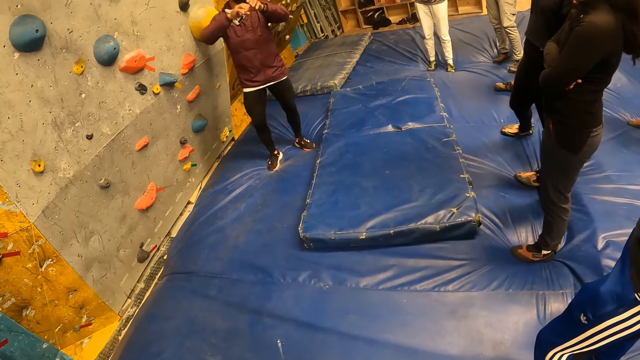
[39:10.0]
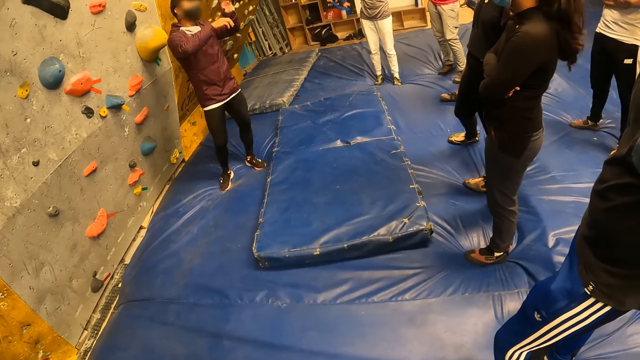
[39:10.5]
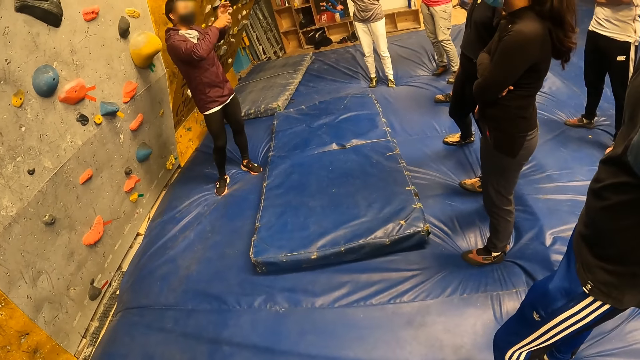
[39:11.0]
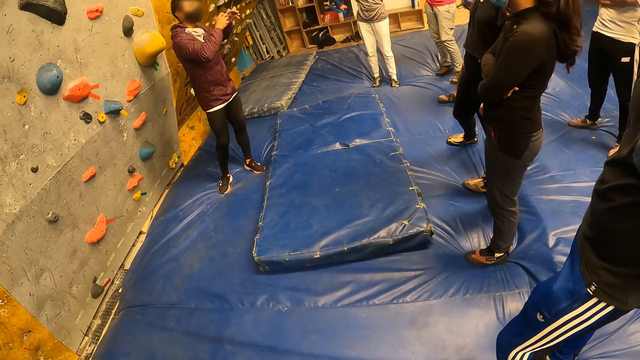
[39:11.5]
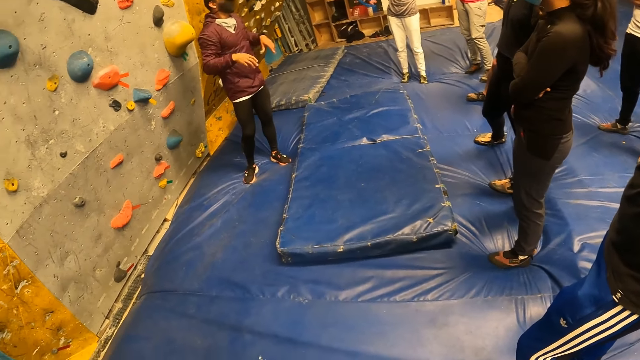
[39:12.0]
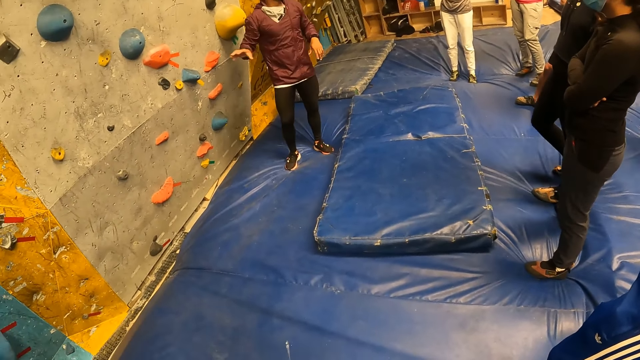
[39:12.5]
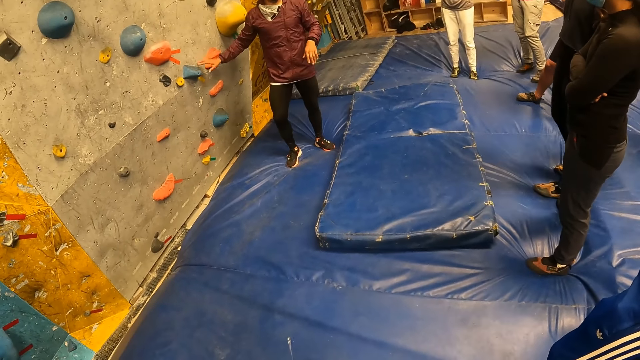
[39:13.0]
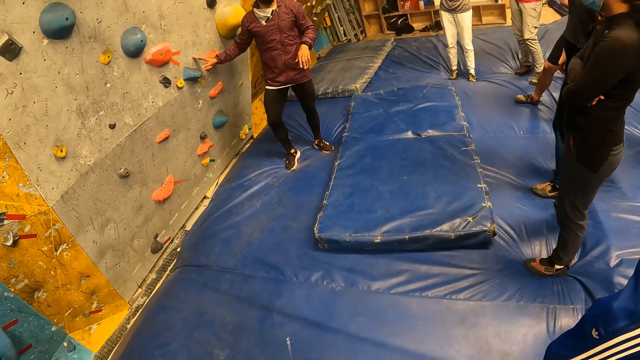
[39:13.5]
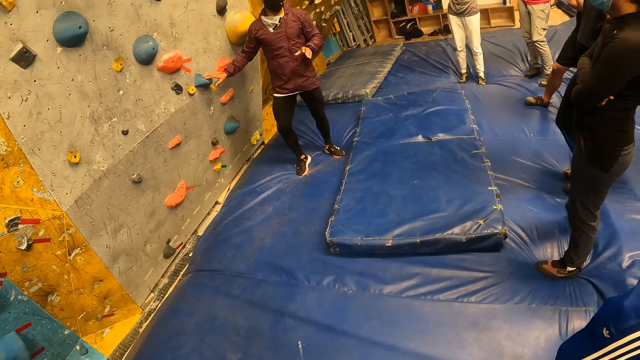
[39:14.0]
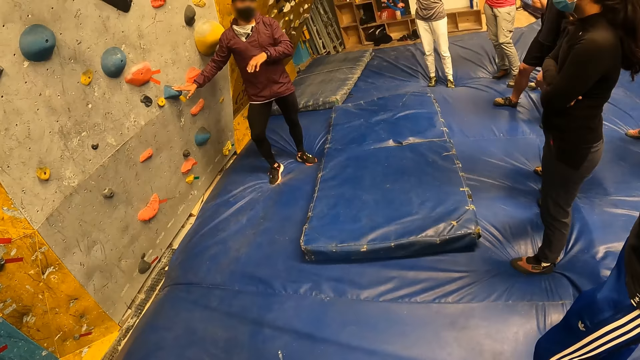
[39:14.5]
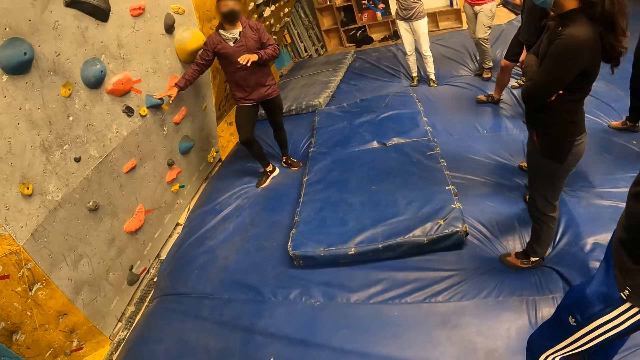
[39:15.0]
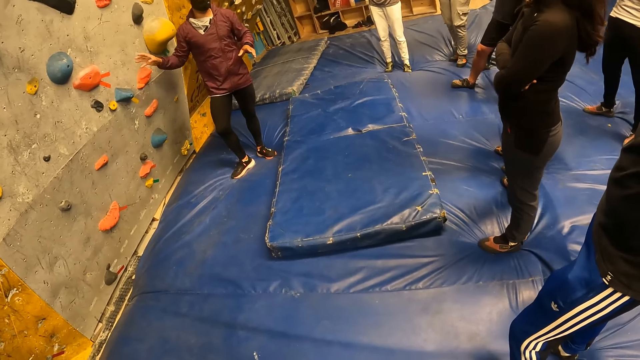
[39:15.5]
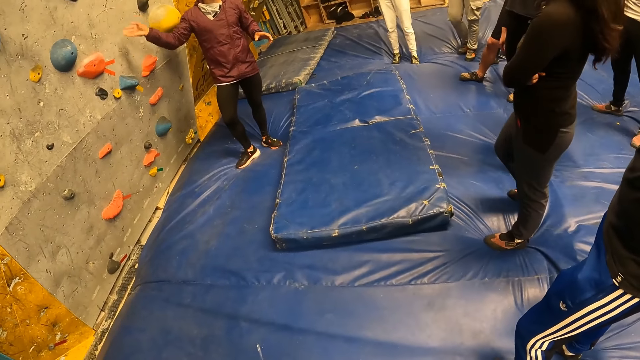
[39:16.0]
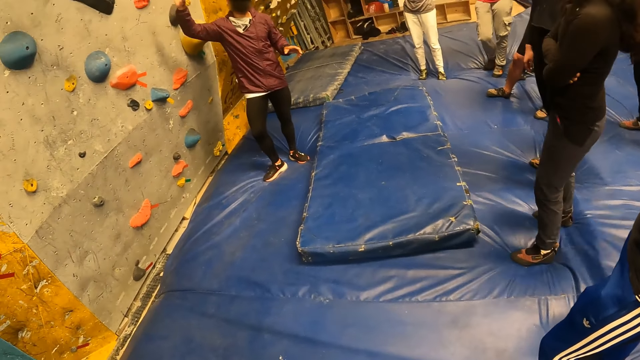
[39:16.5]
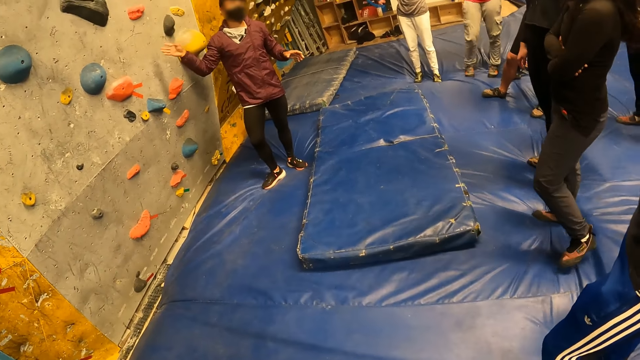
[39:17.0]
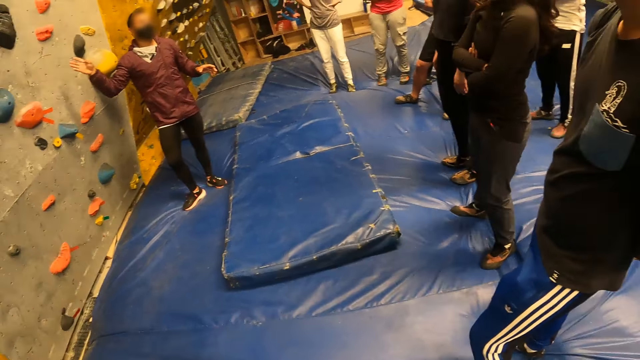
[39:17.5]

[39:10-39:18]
The man touches climbing holds on the wall with his right hand.

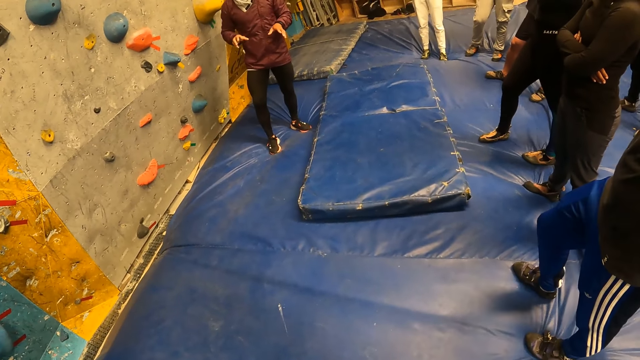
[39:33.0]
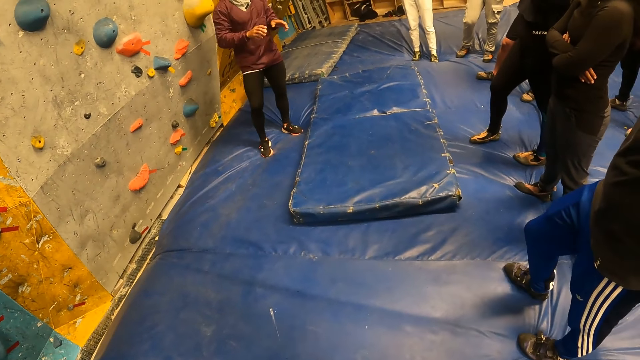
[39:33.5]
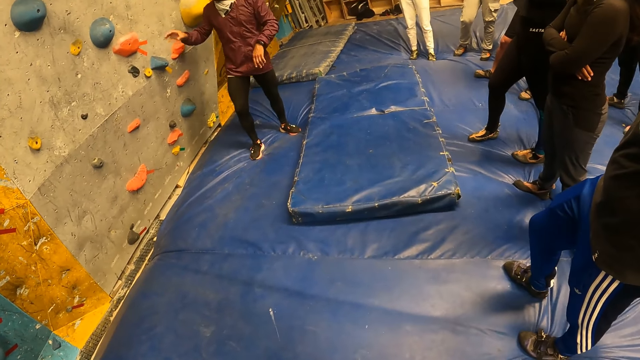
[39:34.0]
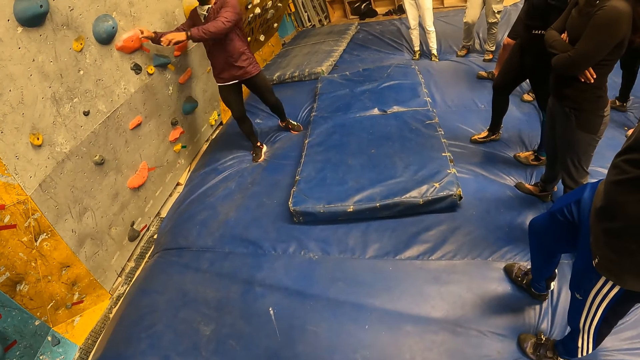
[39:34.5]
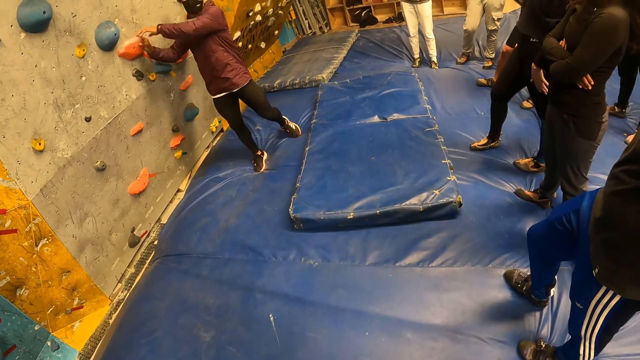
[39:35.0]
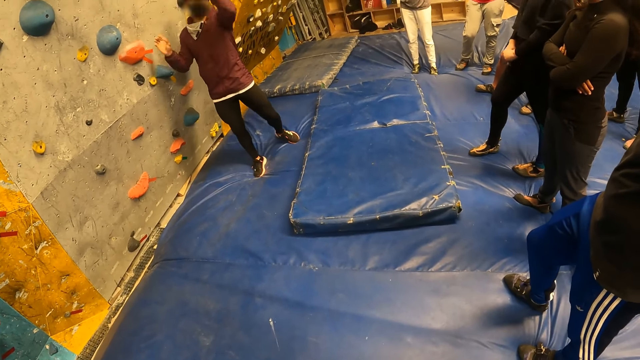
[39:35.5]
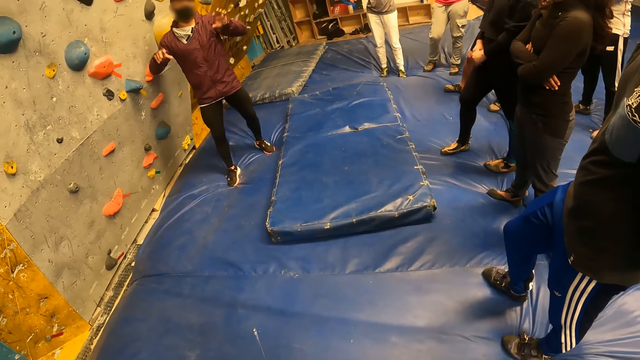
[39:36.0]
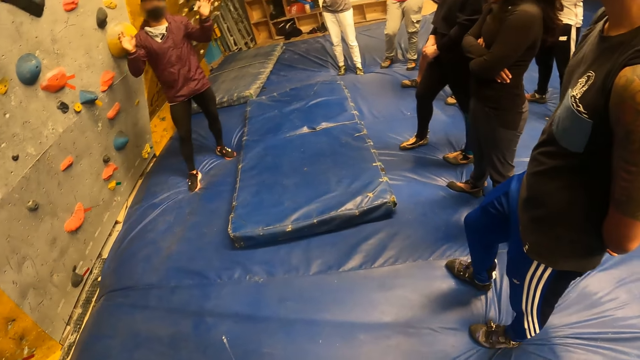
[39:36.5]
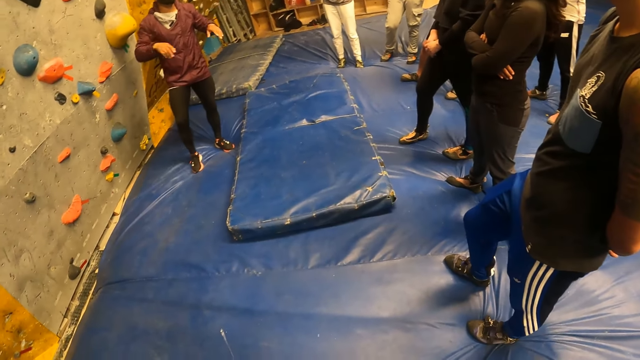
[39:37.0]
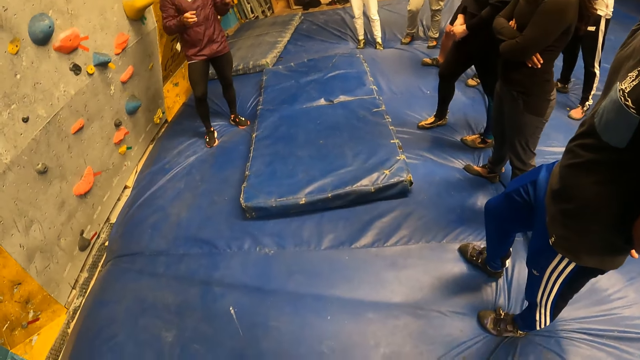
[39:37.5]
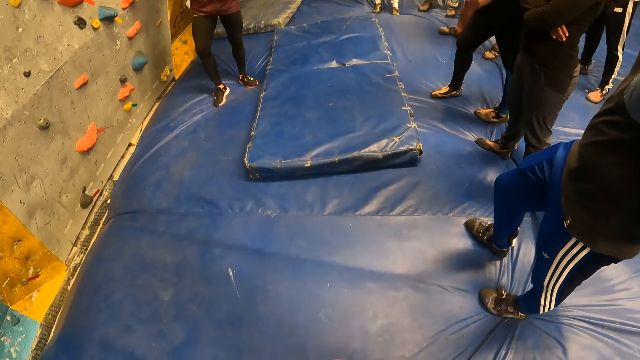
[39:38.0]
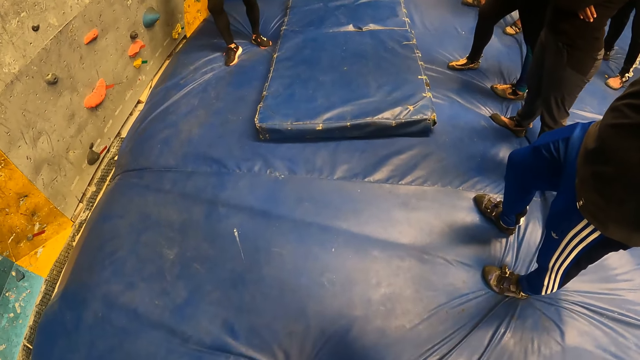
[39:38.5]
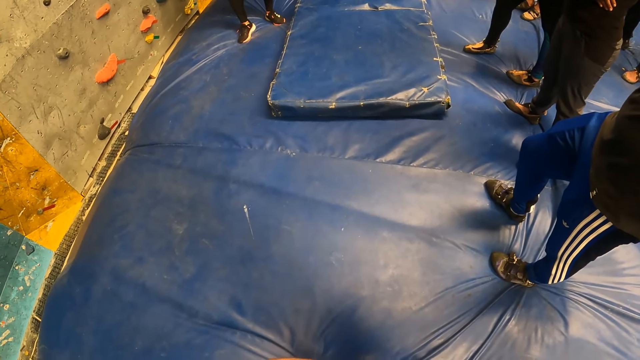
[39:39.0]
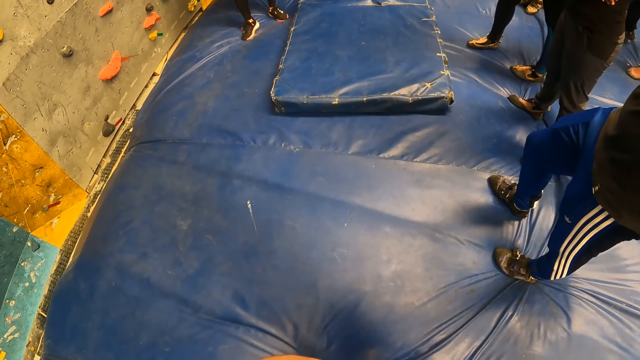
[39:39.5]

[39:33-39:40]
The man touches a climbing hold on the wall with his hands.

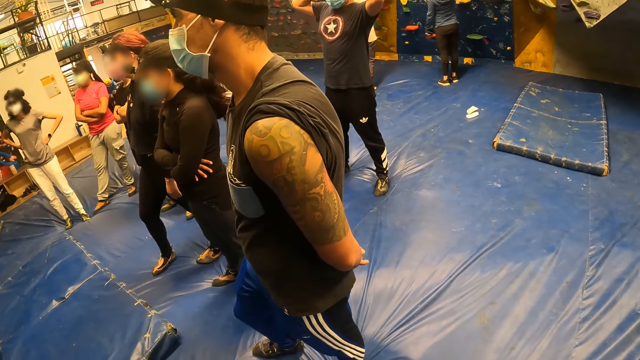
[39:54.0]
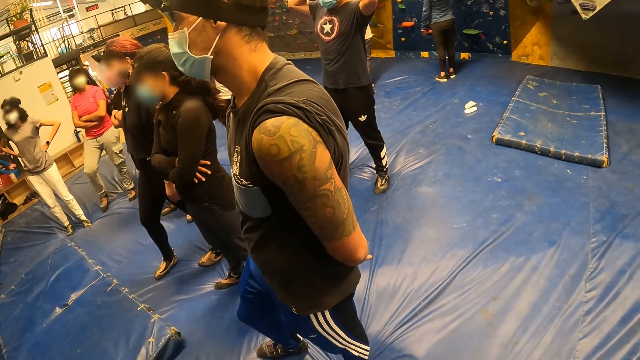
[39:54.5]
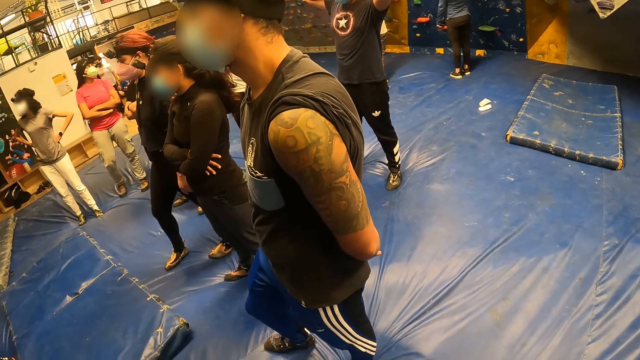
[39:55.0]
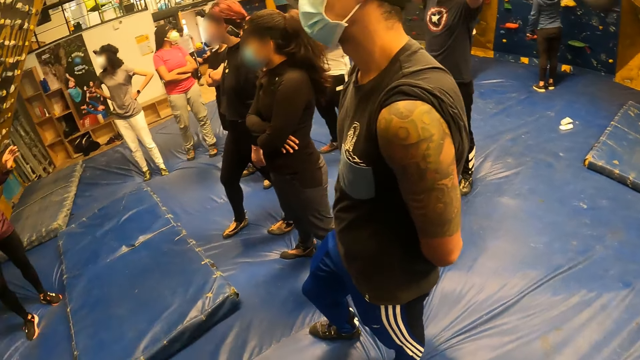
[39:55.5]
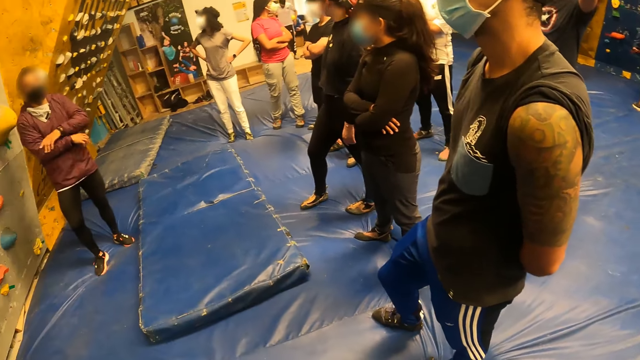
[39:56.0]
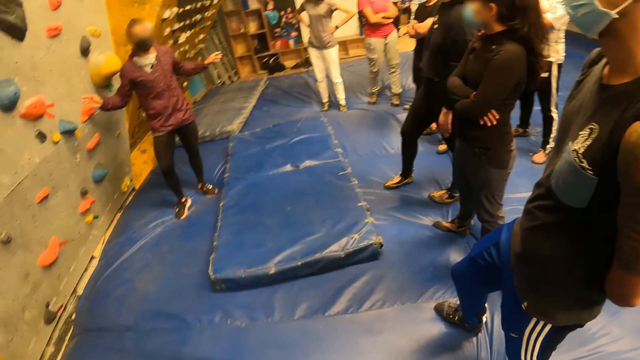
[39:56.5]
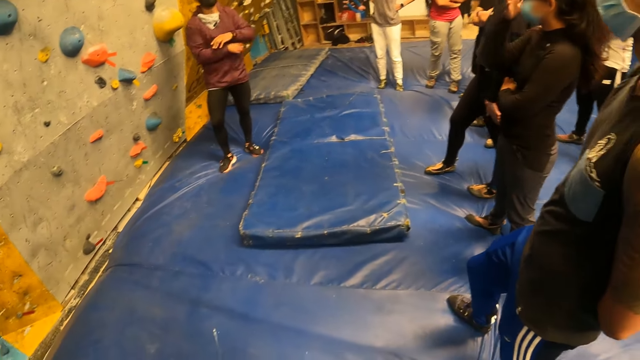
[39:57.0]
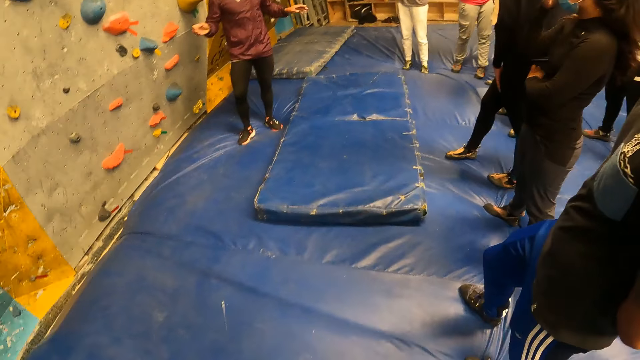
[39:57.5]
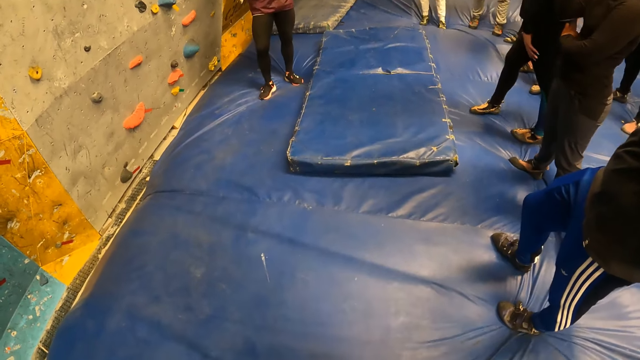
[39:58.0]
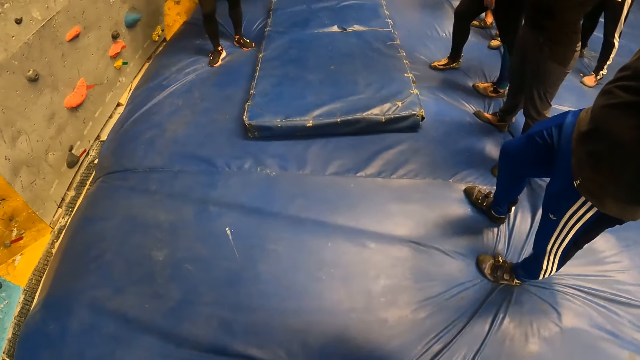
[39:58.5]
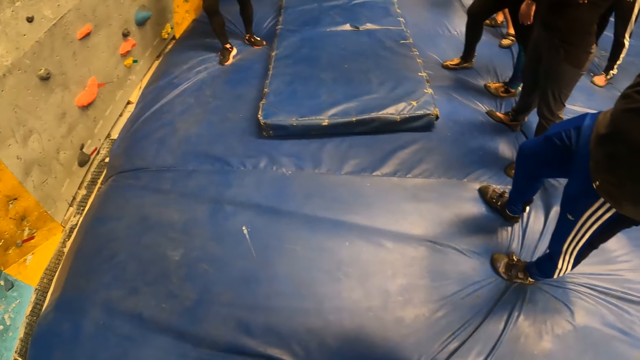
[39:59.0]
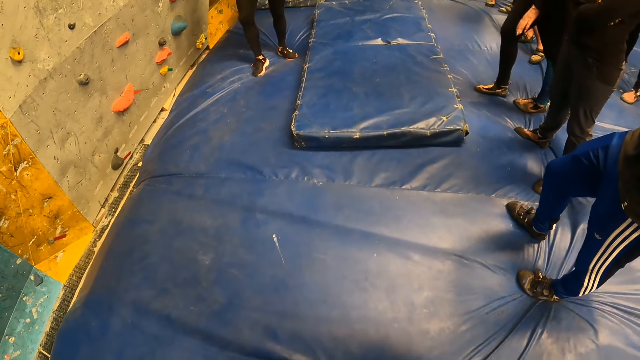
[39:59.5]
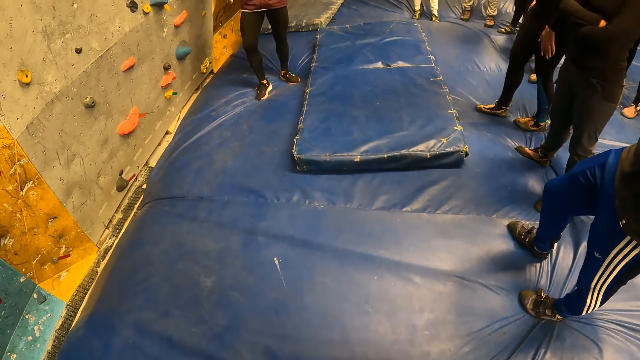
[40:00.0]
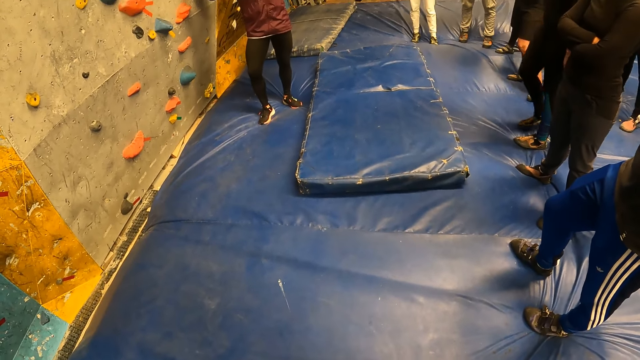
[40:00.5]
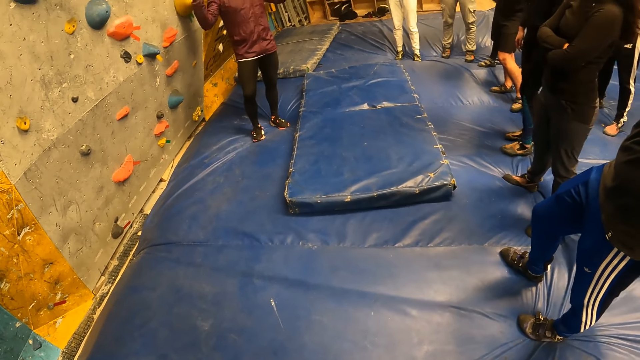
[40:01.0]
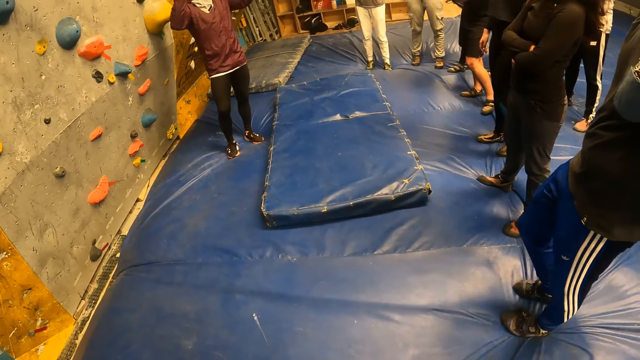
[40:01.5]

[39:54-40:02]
The man makes gestures with his hands.
